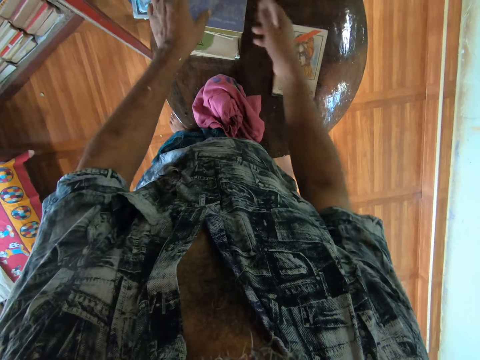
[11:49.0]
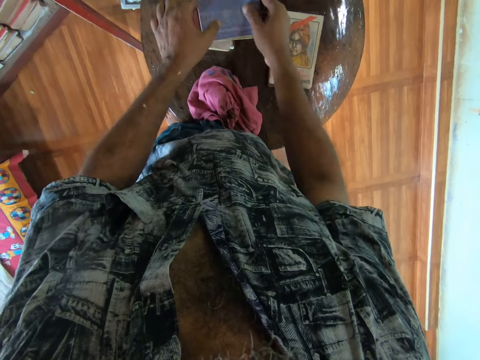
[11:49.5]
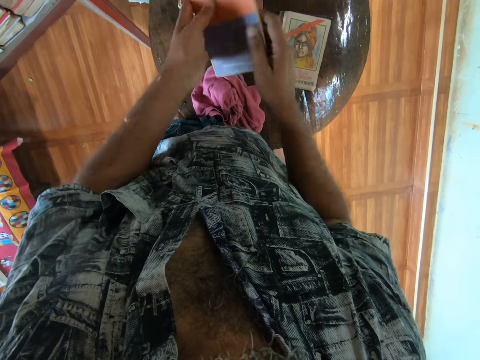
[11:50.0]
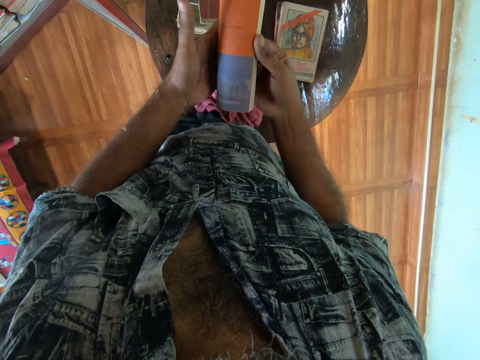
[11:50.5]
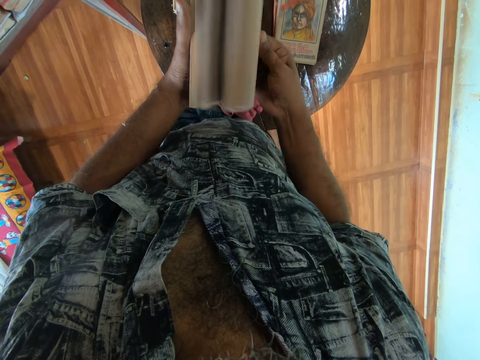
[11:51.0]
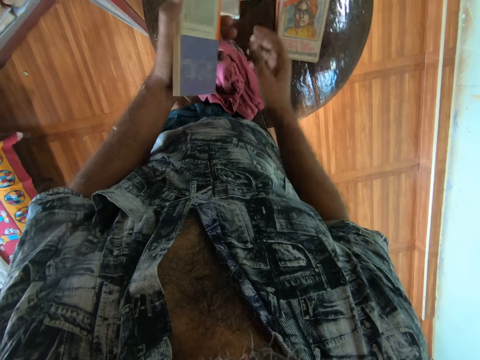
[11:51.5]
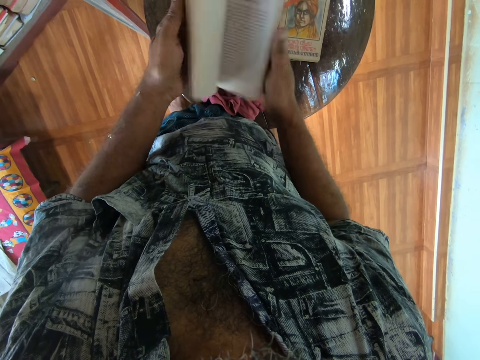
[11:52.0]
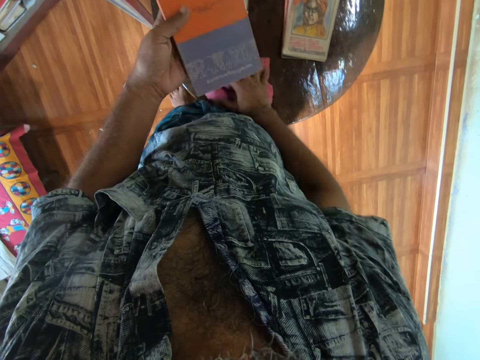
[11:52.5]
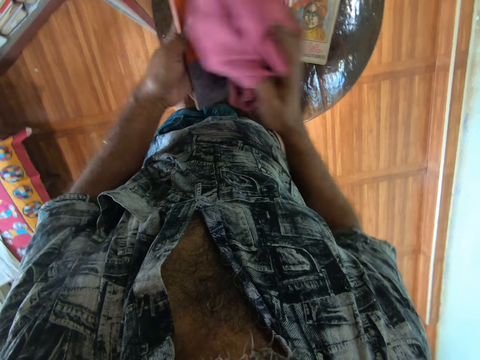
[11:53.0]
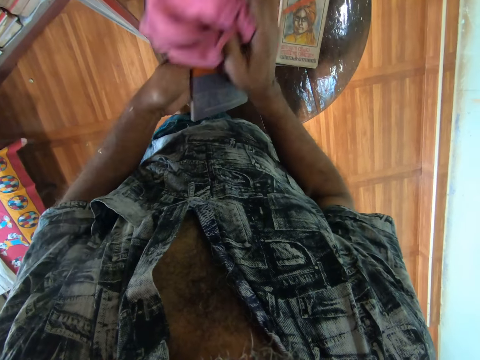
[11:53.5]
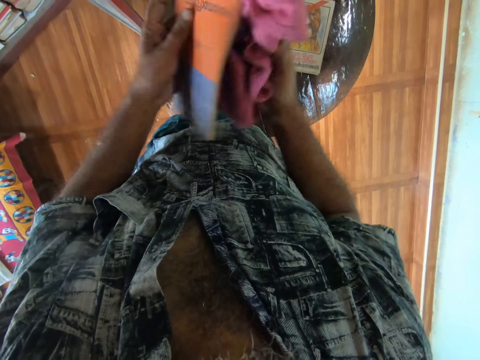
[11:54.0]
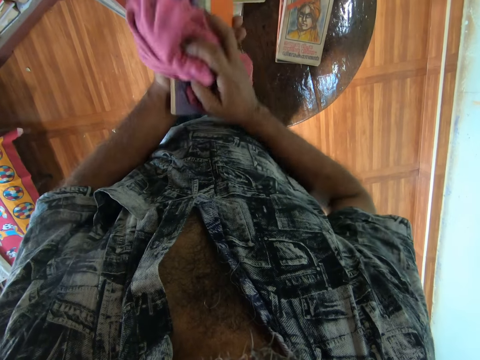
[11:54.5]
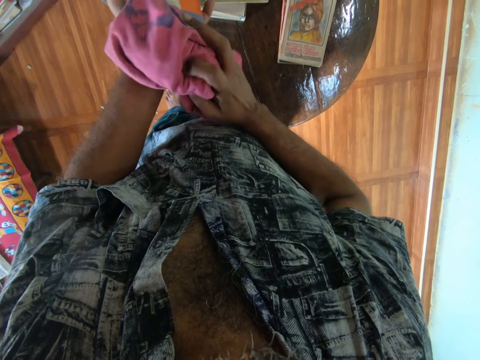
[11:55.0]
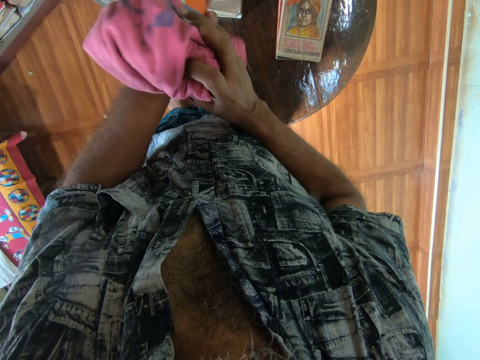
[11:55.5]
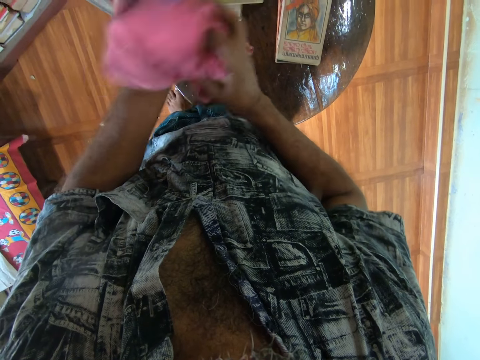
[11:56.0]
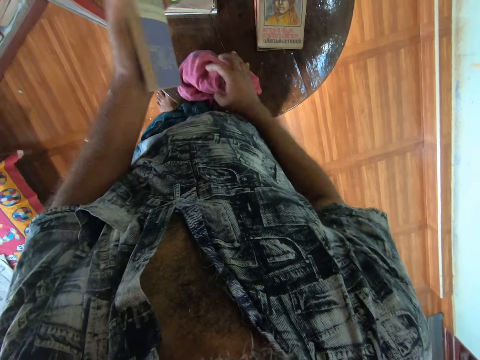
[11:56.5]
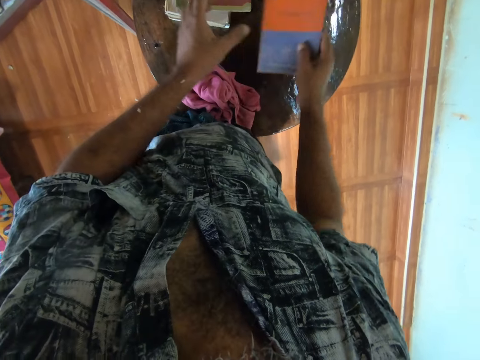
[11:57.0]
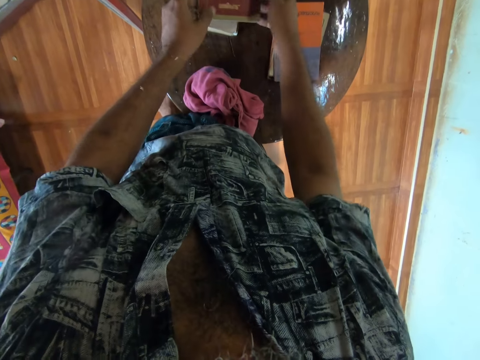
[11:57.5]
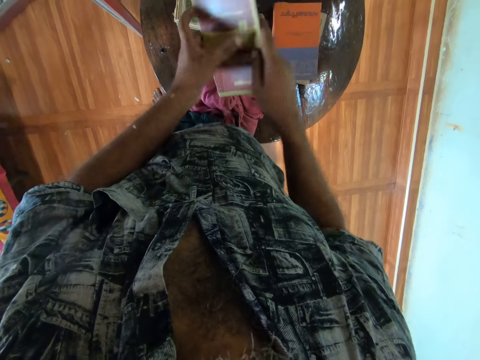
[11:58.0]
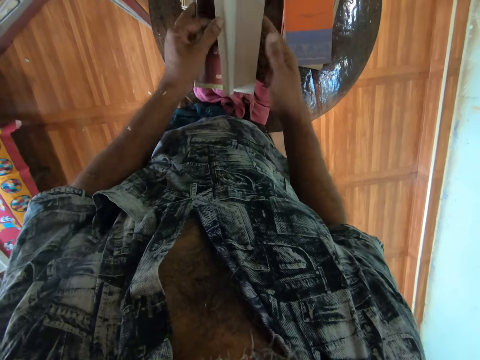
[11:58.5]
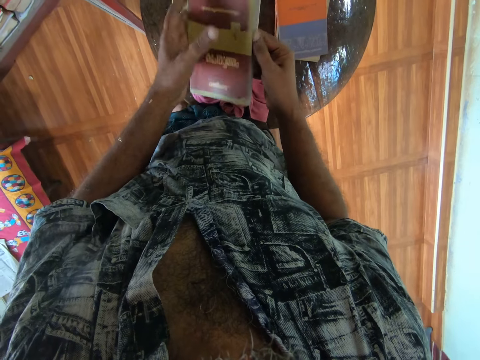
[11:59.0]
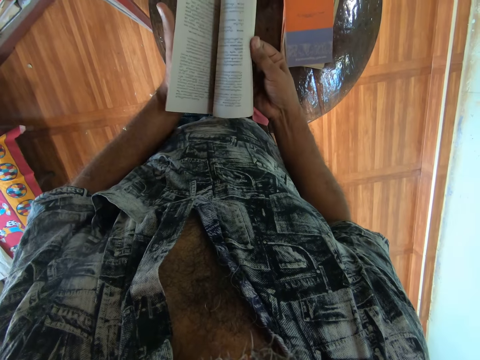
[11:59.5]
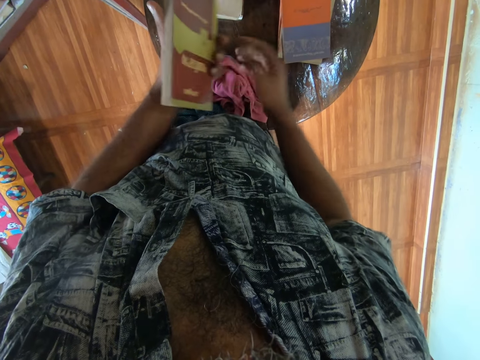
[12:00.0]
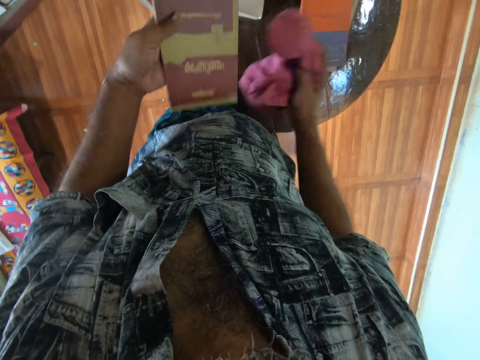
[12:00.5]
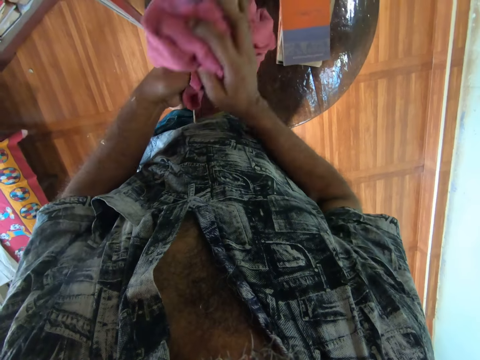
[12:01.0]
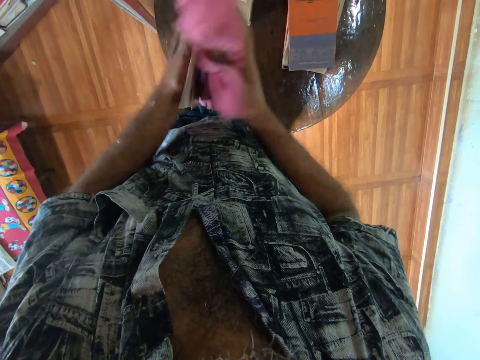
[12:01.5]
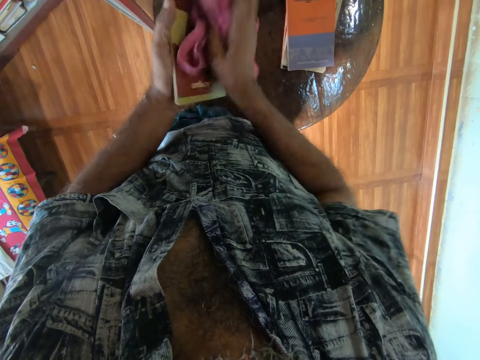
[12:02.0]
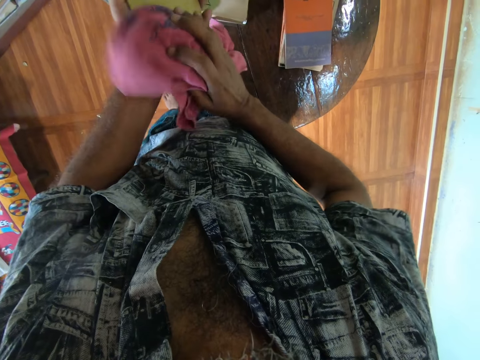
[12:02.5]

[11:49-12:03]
The camera wearer puts a book on the table. They pick a book from the table. They open the pages of the book. They take a wiping cloth. They wipe the book. They drop the wiping cloth on the table. They put the book on the table. They take a book. They open the pages of the book. They take the wiping cloth. They wipe the book.

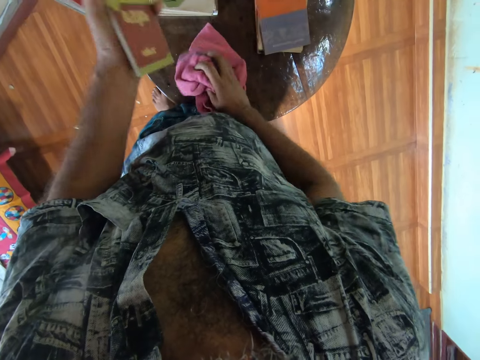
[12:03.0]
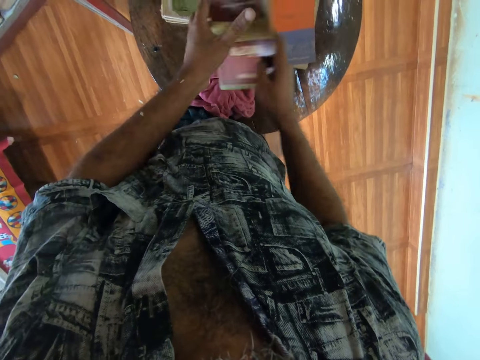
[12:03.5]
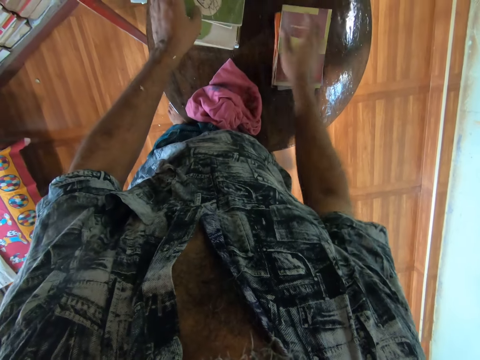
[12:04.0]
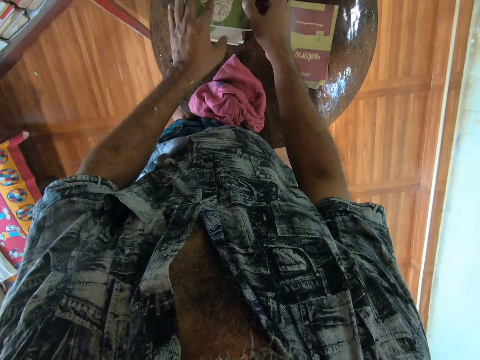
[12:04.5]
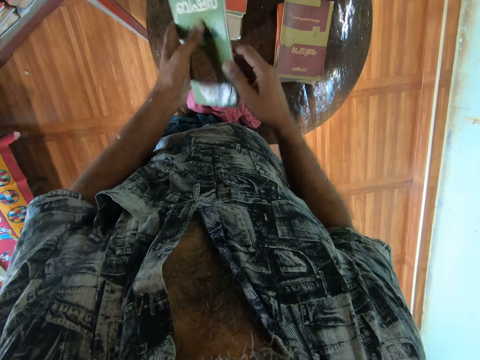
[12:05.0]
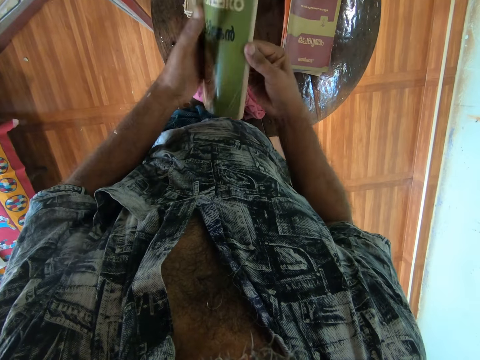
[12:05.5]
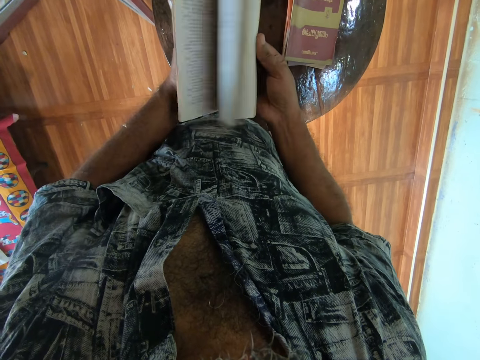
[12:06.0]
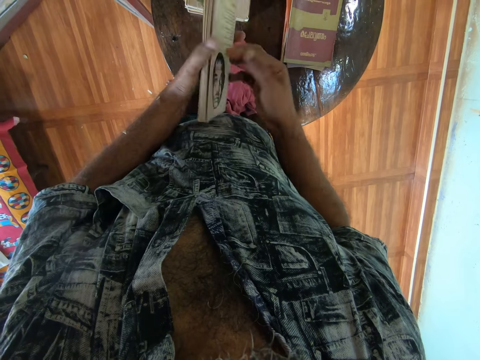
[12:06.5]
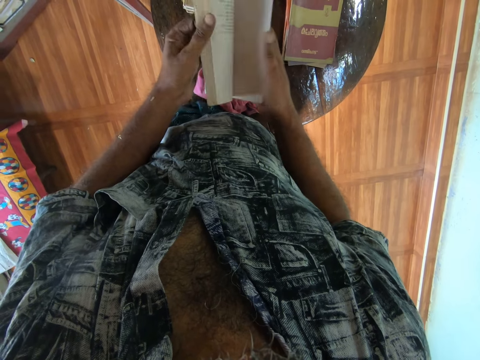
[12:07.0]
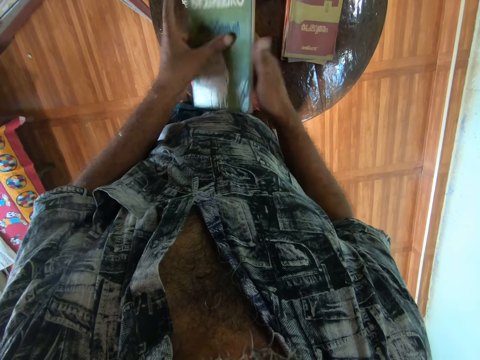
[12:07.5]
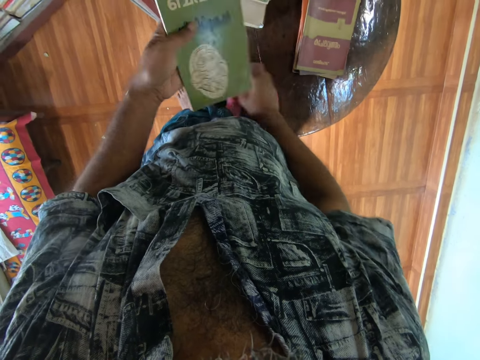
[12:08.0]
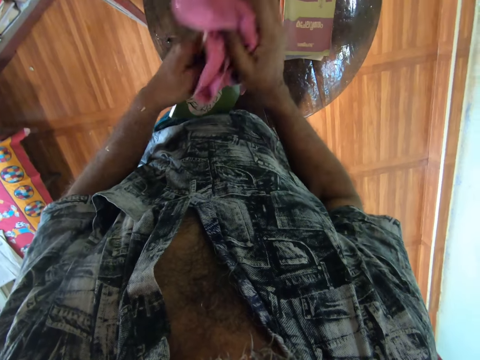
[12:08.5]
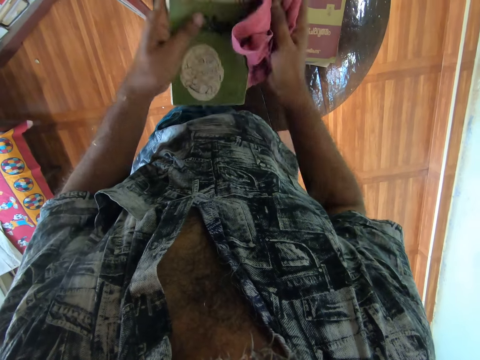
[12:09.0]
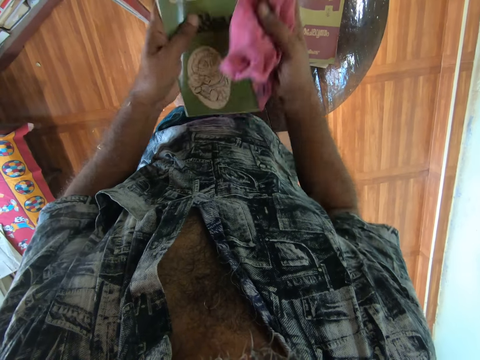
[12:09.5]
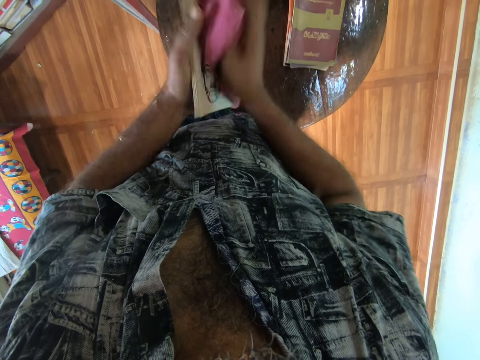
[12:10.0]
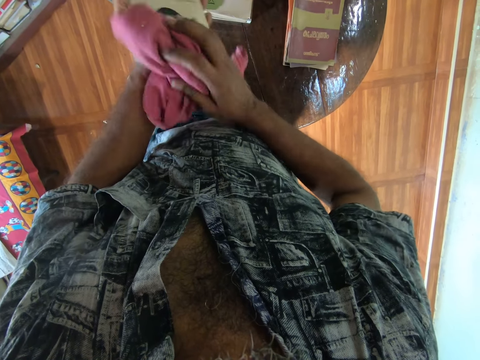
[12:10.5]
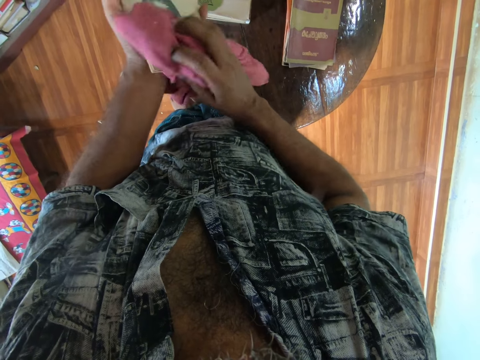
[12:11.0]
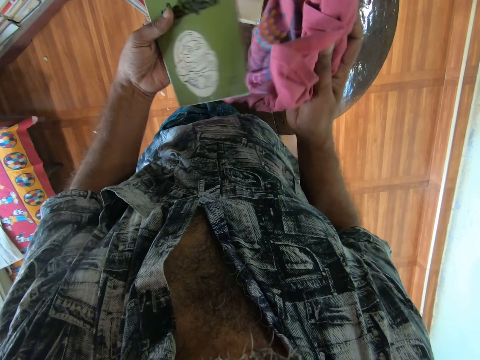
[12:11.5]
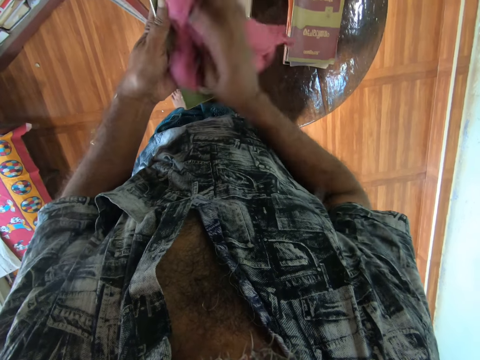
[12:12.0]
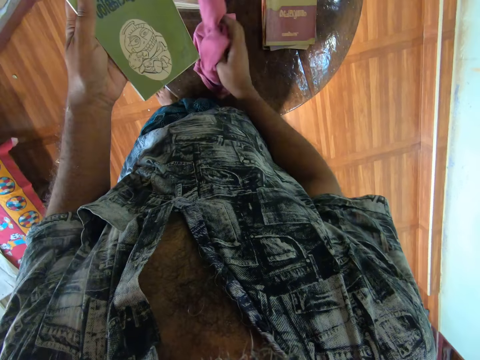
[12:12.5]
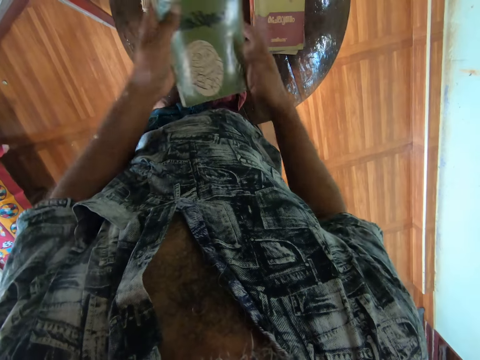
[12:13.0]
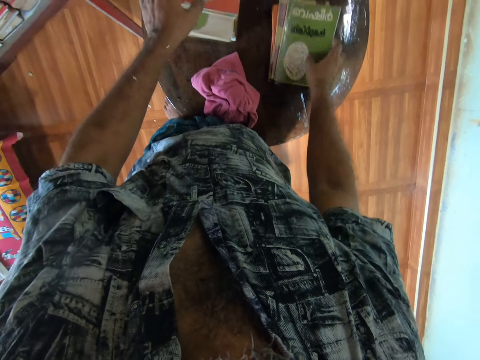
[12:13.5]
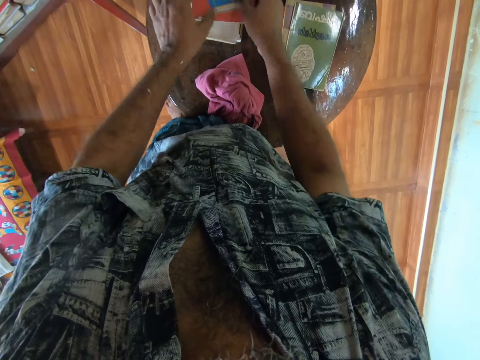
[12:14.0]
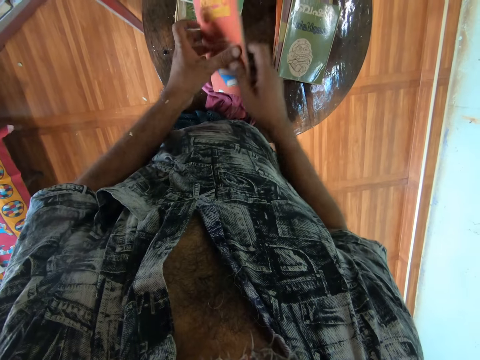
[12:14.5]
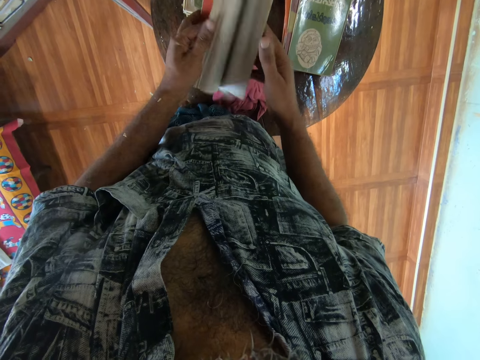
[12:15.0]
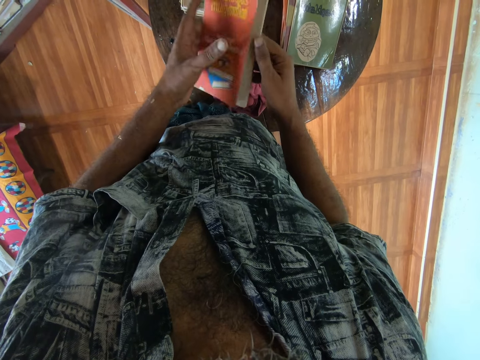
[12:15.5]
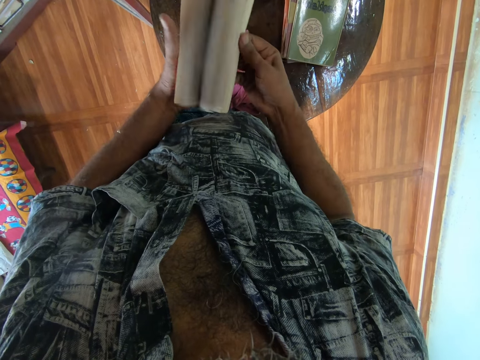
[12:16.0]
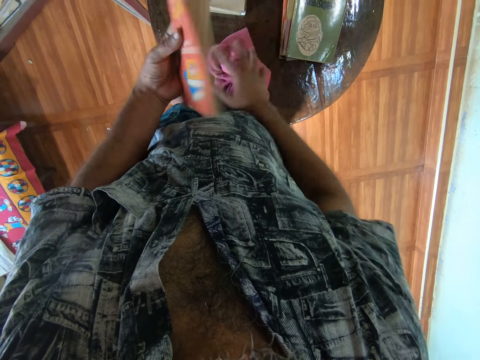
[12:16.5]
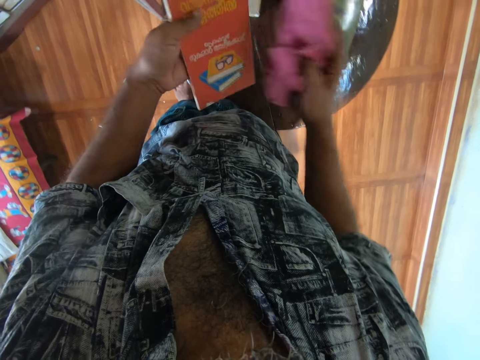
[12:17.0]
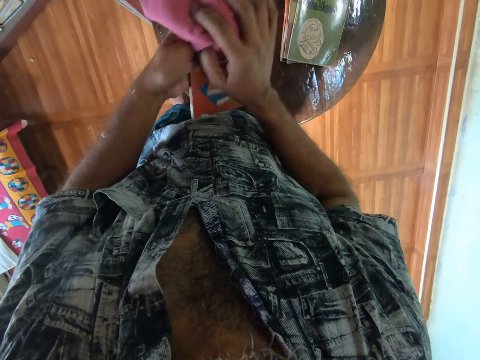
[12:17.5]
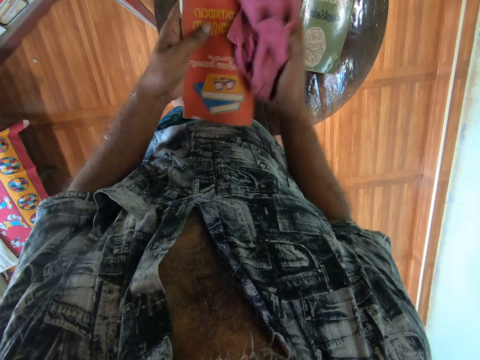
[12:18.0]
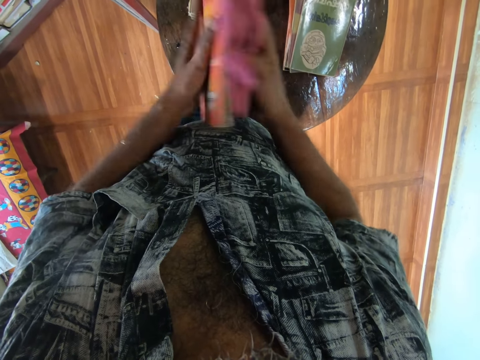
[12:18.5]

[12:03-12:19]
The camera wearer drops a wiping cloth on the table. They put a book on the table. They take a book. They open the pages of the book. They take the wiping cloth. They wipe the book with the cloth. They drop the wiping cloth on the table. They put the book on the table. They take a book. They open the pages of the book. They take the wiping cloth from the table. They wipe the book. They wipe the cloth.
